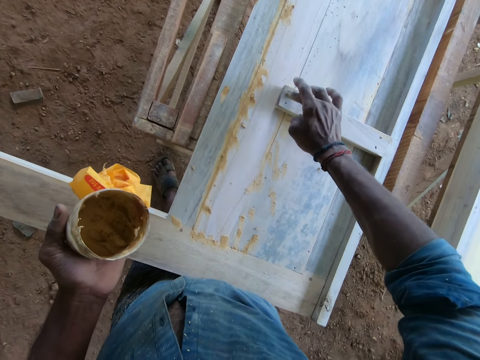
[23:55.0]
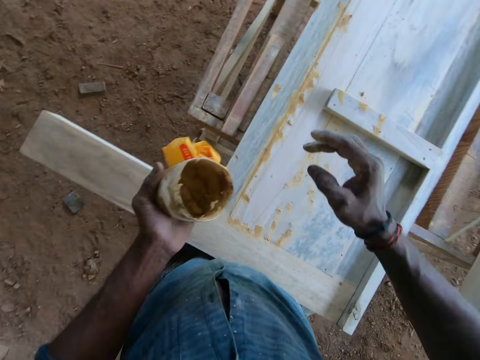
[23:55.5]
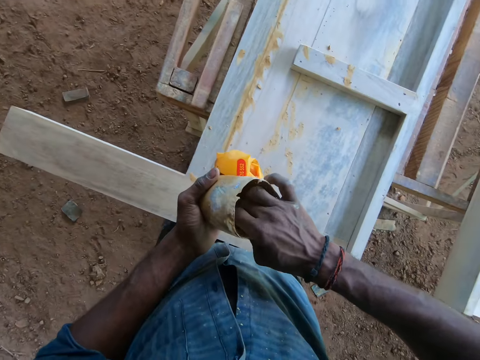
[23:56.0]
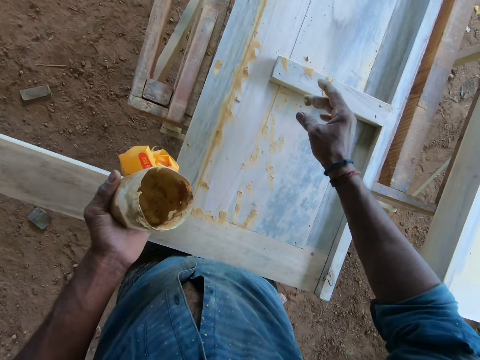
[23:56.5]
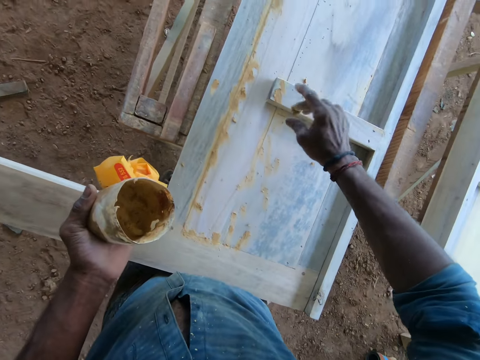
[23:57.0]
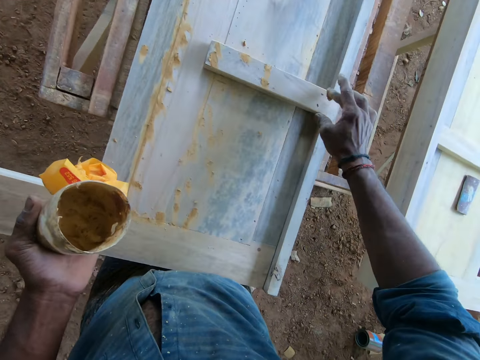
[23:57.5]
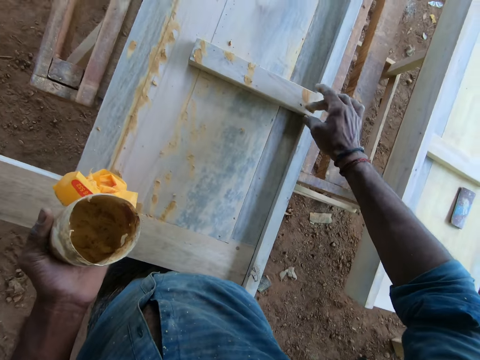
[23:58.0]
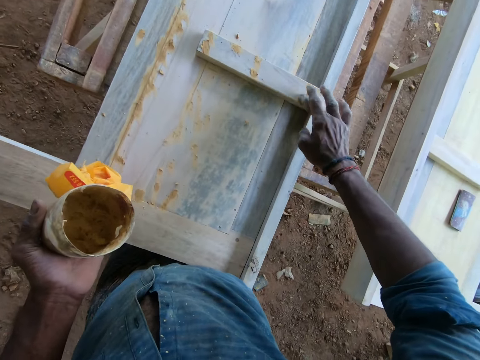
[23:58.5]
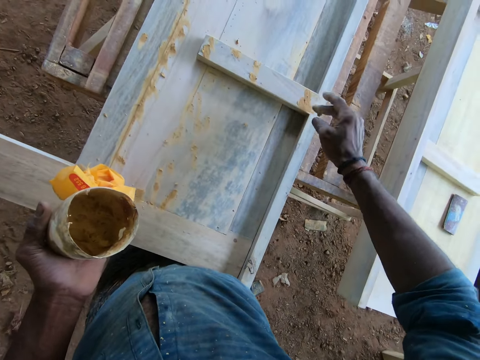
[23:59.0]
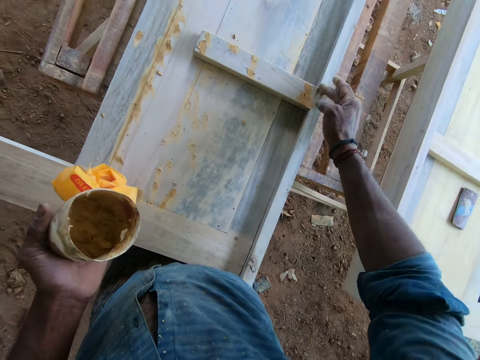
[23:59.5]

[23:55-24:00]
The camera wearer scoops some grease from the plastic container with his right hand. He applies the grease on the wooden structure with his right hand. He rubs fingers together, applies the substance on the wood, rubs fingers together and applies the substance on the wood.

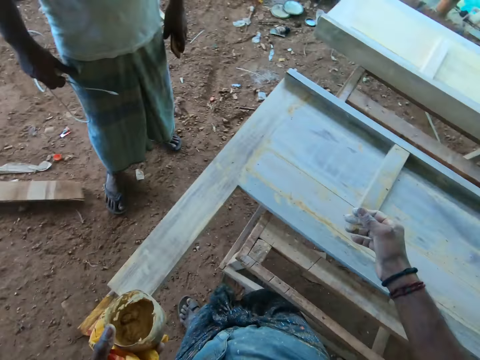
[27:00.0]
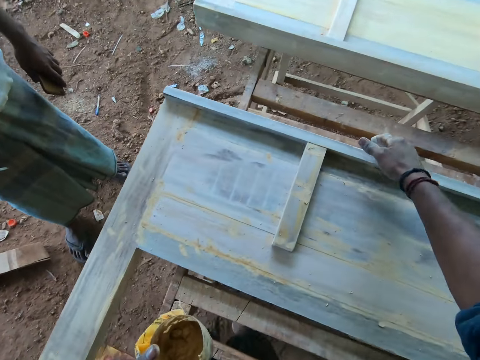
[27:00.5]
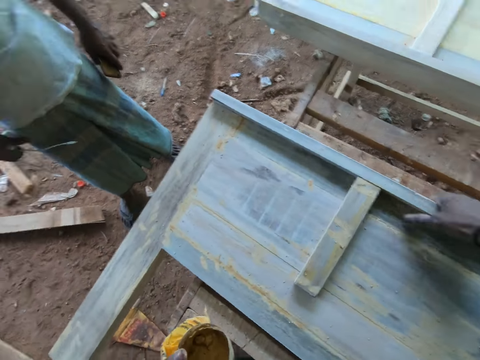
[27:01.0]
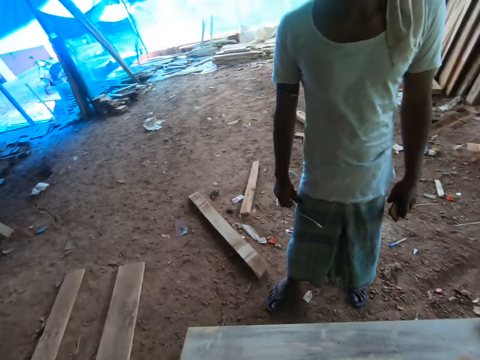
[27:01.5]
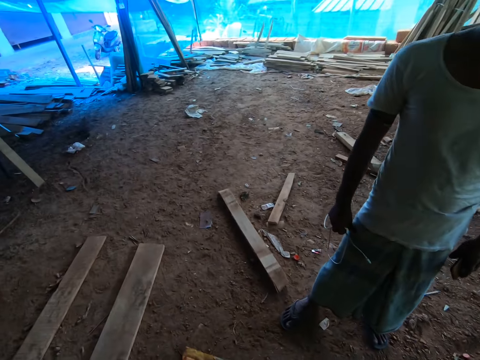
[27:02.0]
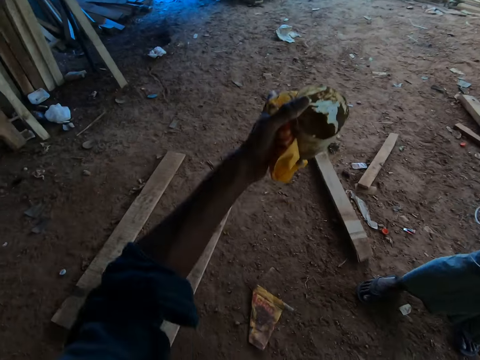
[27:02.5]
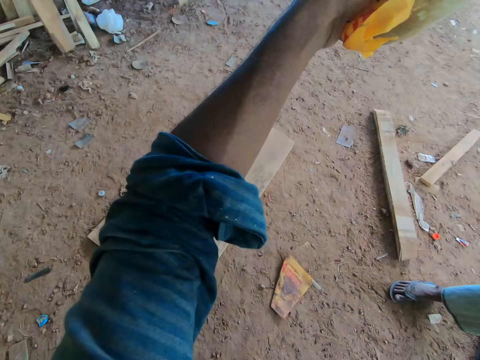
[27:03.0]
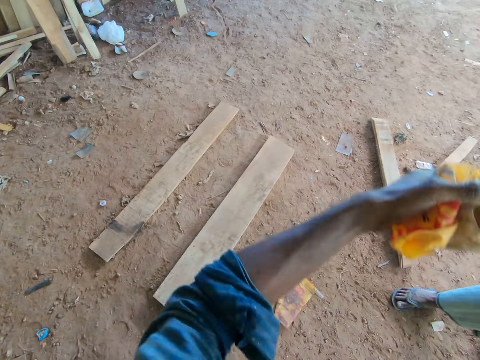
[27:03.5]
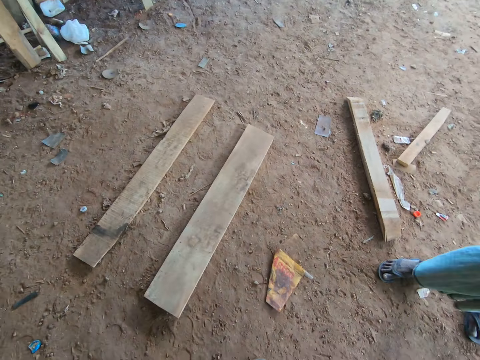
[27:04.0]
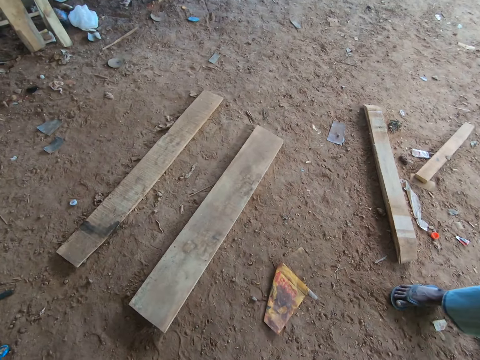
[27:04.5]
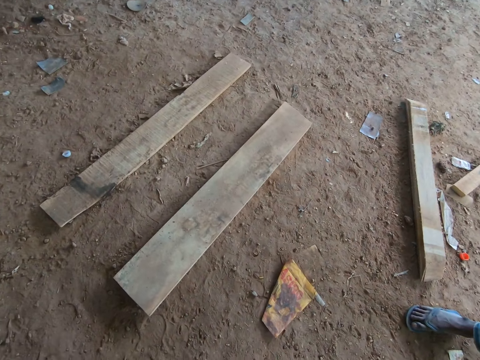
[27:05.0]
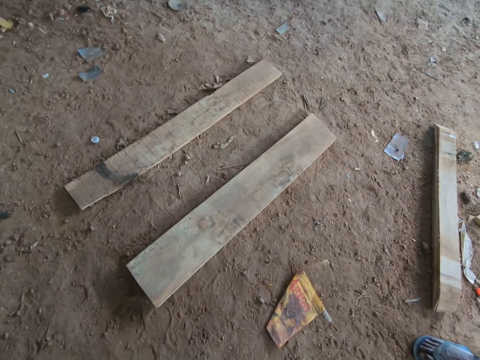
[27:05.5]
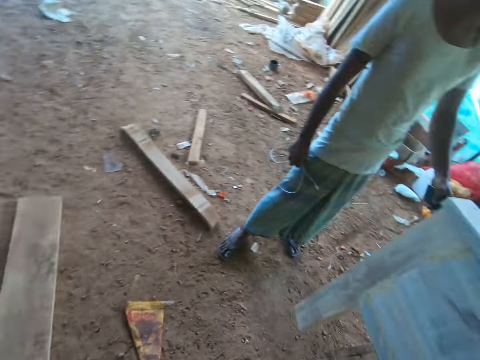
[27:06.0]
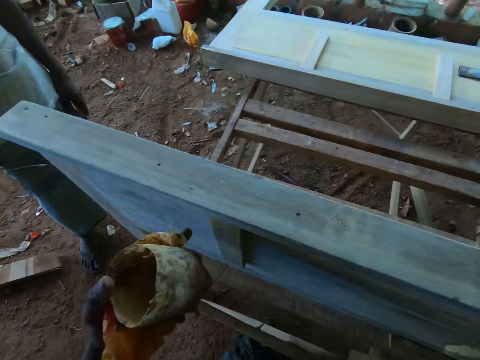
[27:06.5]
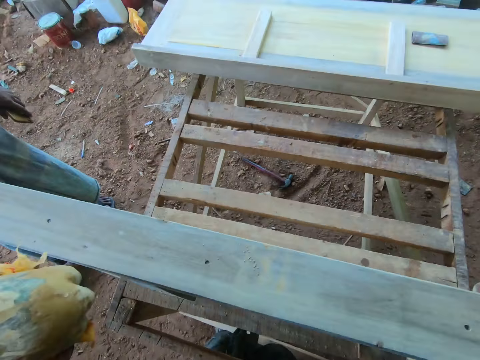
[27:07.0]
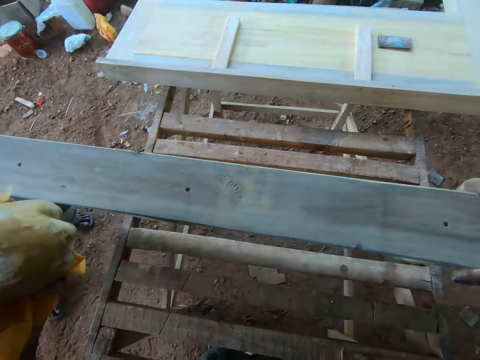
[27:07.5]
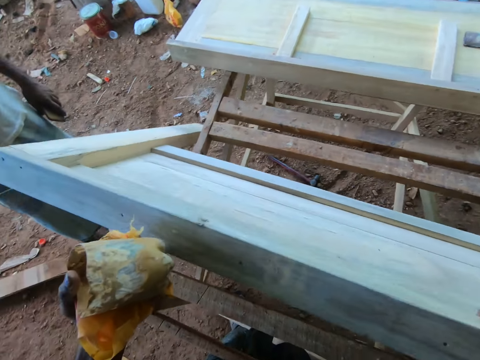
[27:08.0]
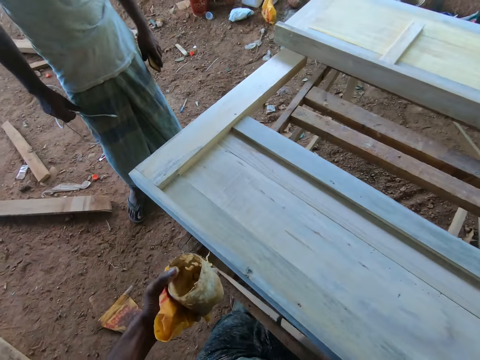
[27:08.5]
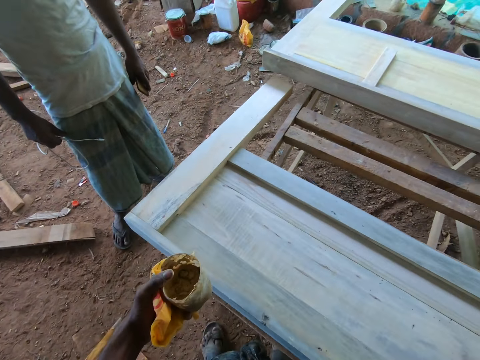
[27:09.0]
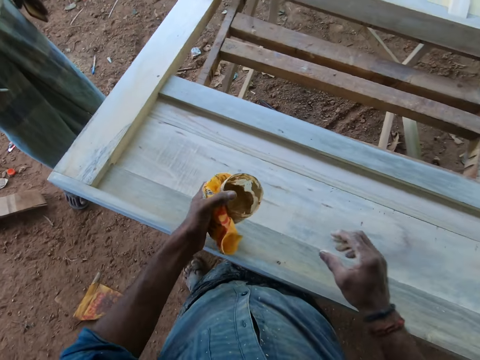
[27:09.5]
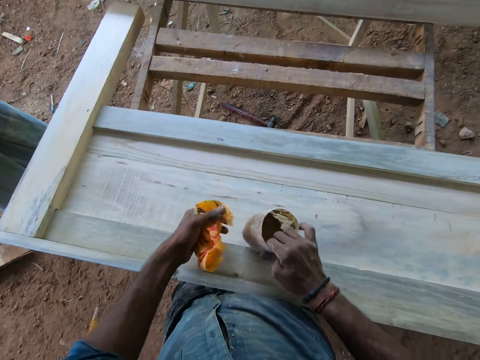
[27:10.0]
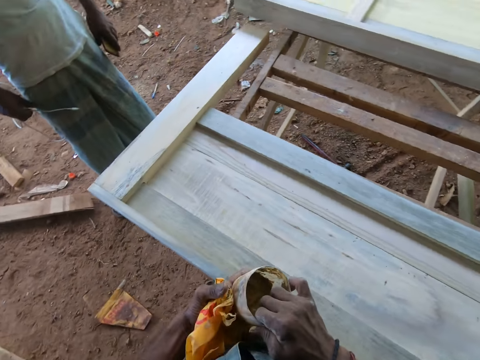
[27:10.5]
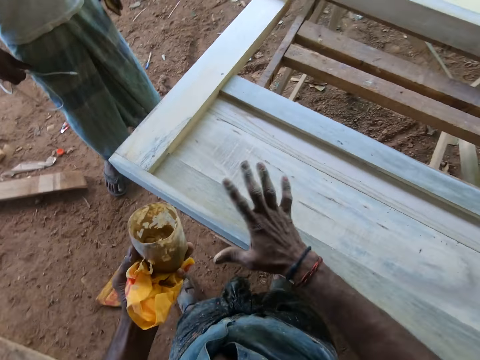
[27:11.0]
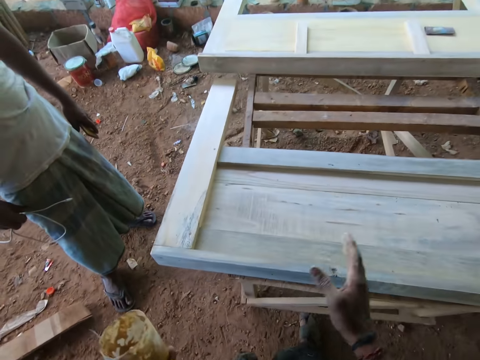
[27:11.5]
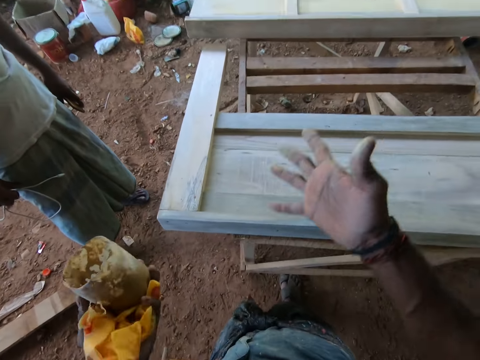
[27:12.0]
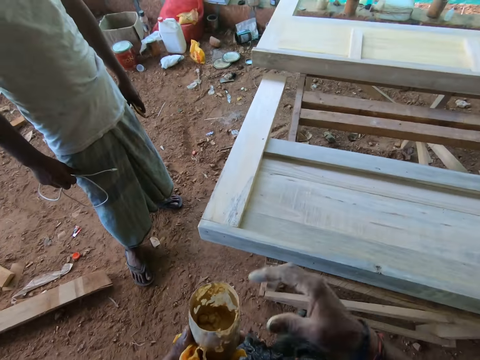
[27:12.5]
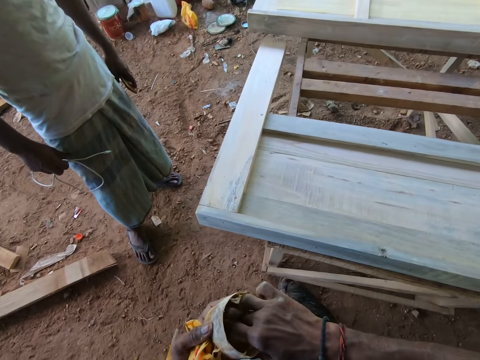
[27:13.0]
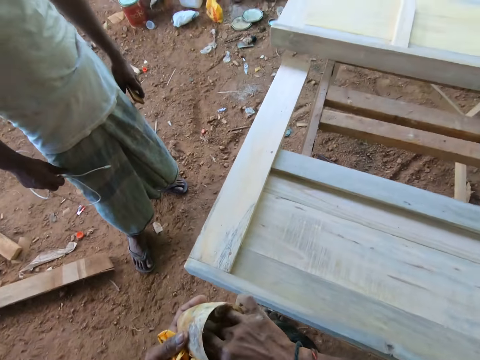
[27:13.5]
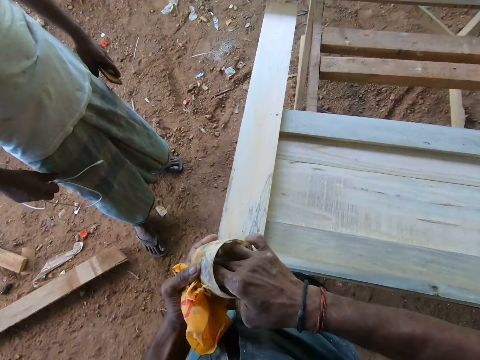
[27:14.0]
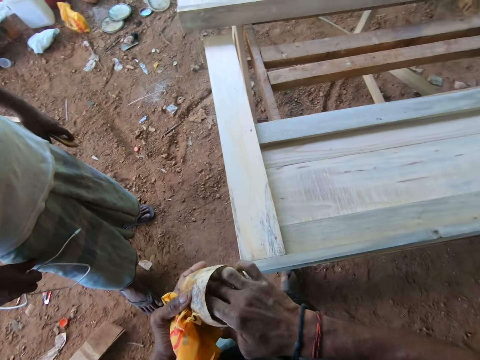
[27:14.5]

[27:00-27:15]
The camera wearer touches the wooden structure with his right hand. He holds the wood. He lifts his hand and drops his hand. He looks around. He turns the wooden structure over on the table with both hands. He drops the wood. He passes the plastic container from his left hand to his right hand. He passes the plastic container from his right hand to his left hand. He stretches his hand. He scoops some grease from the plastic container with his right hand.

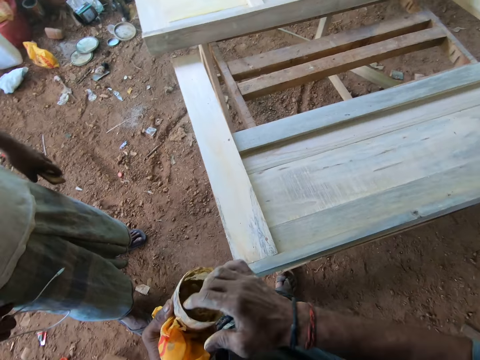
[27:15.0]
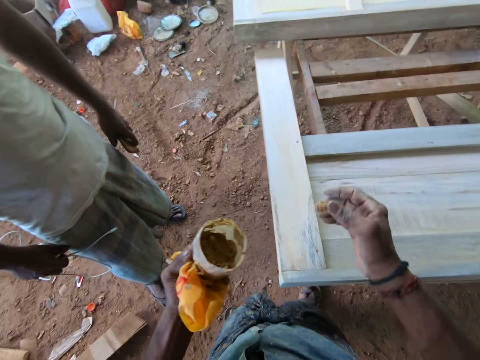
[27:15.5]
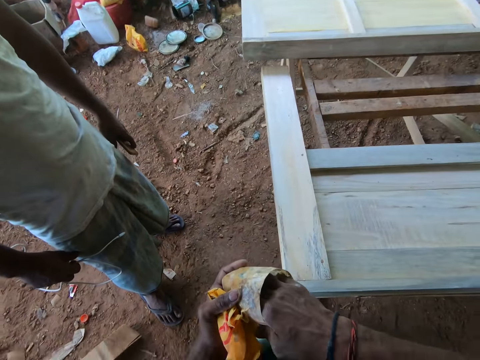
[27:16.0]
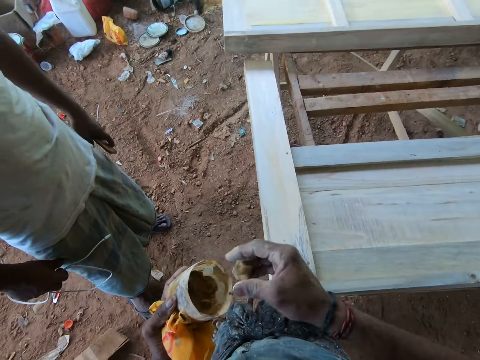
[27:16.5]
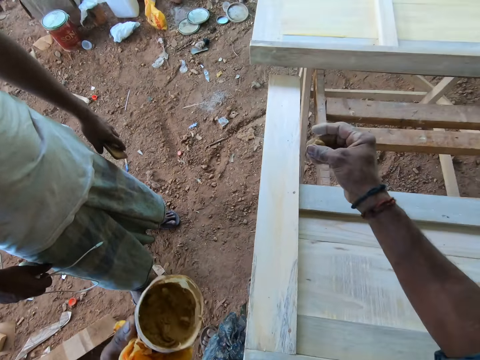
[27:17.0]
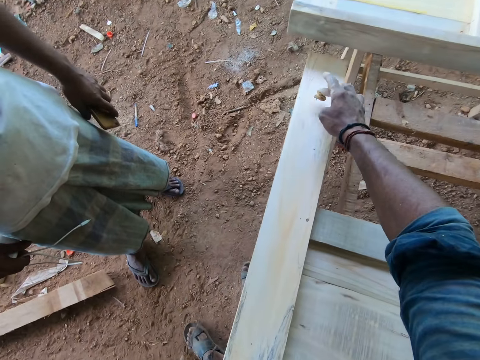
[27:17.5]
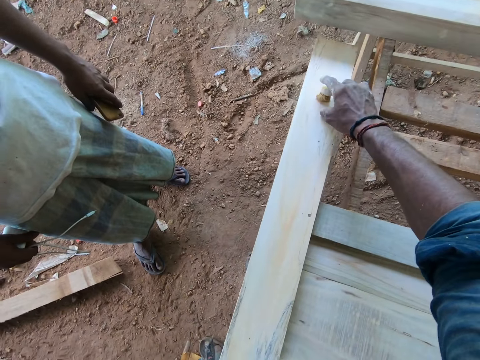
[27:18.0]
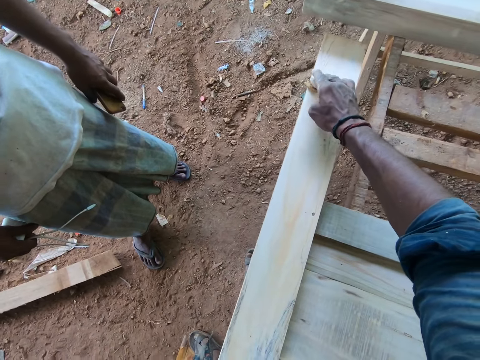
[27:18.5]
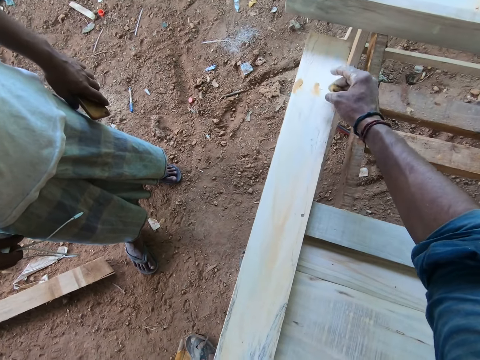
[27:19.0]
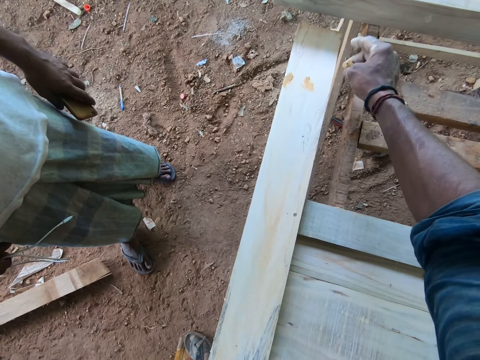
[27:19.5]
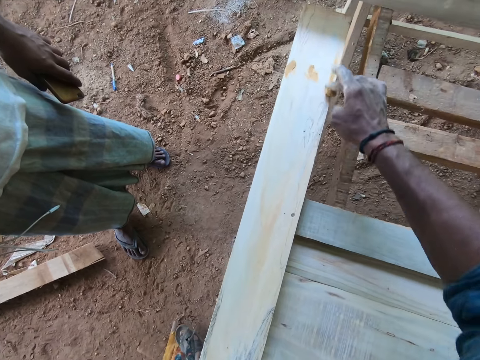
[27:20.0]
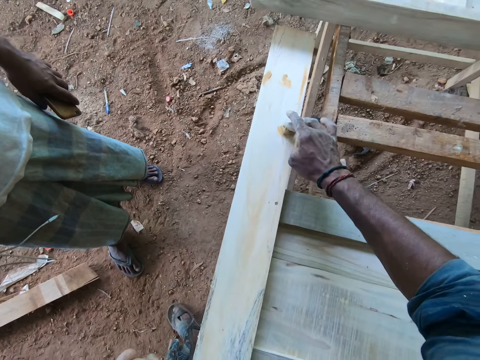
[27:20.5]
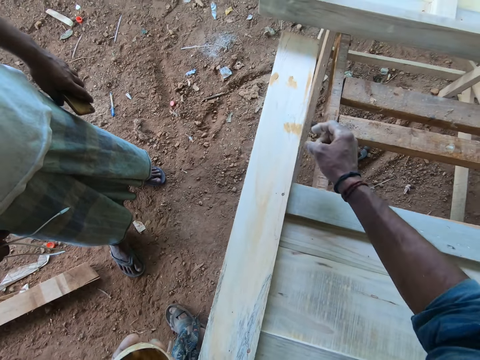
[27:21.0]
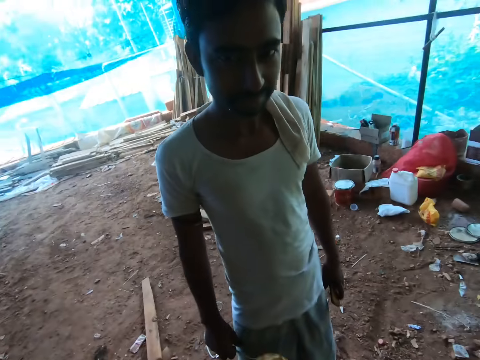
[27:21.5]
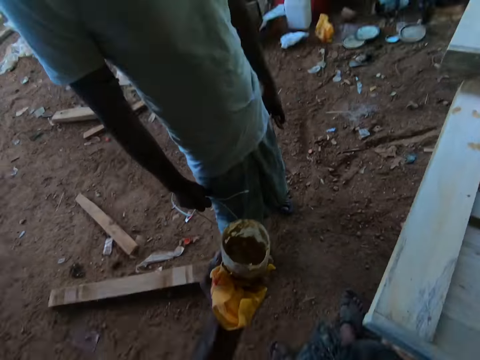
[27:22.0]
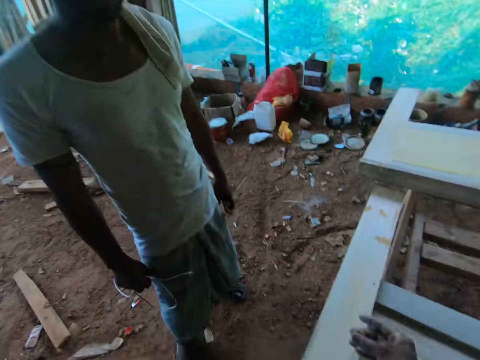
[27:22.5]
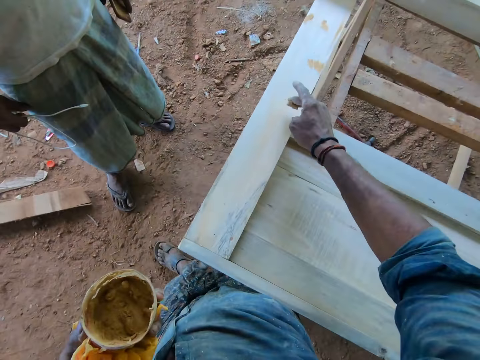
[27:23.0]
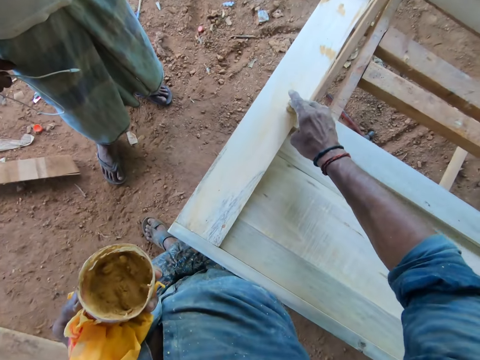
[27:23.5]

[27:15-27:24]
The camera wearer puts his hand in a container. He puts the gum in his right hand on the piece of furniture.
